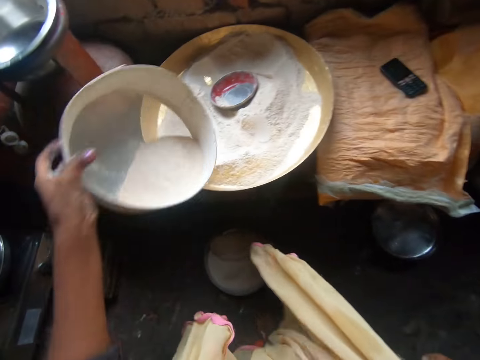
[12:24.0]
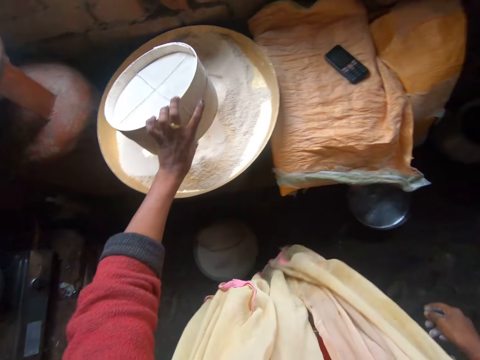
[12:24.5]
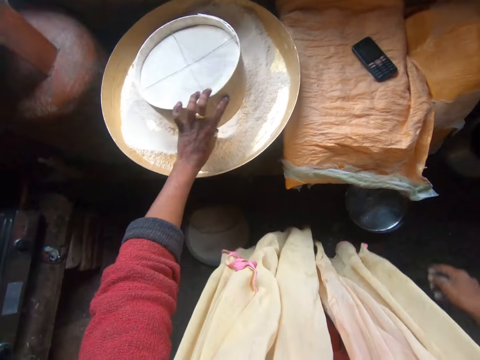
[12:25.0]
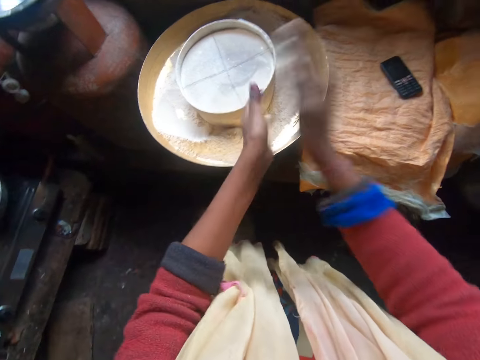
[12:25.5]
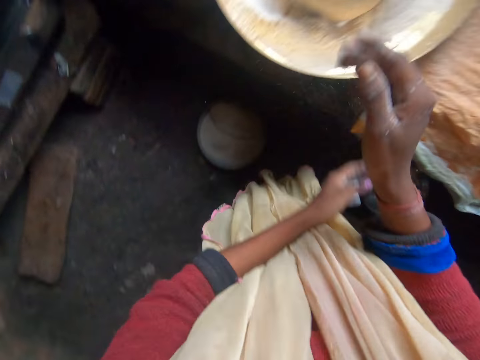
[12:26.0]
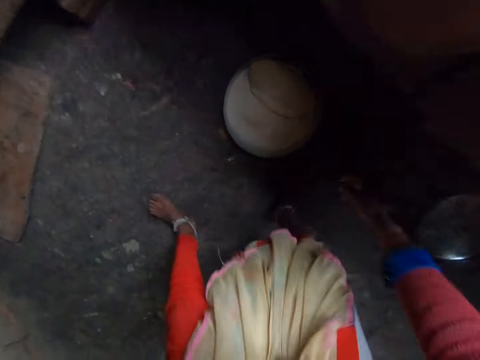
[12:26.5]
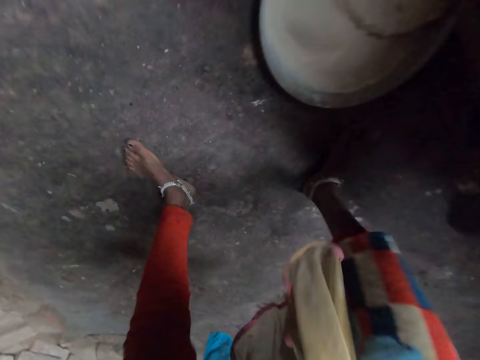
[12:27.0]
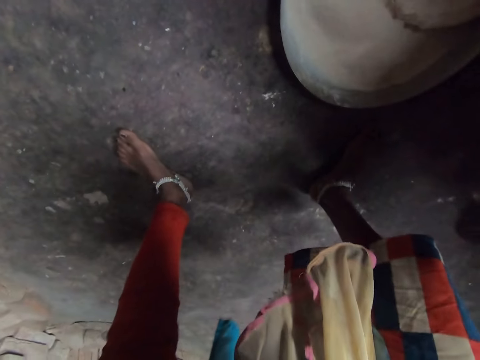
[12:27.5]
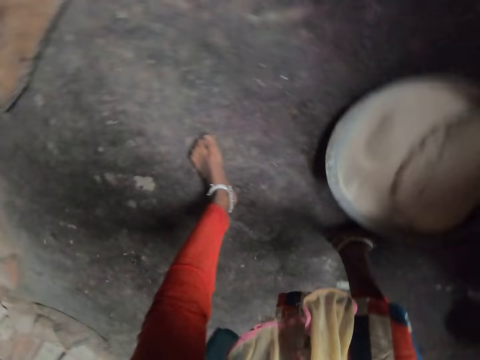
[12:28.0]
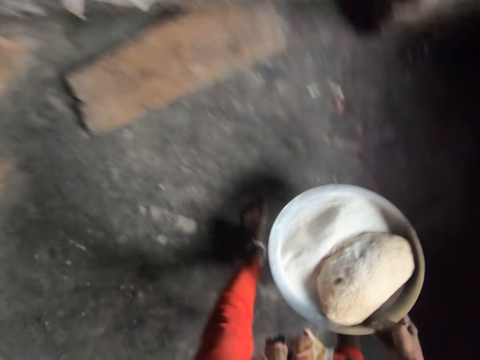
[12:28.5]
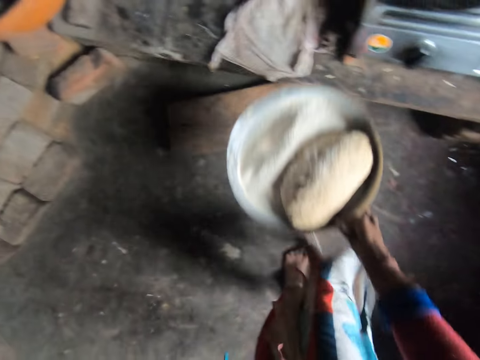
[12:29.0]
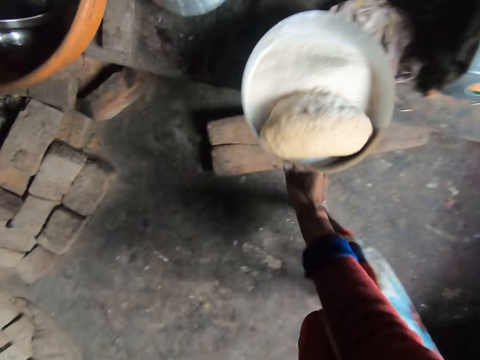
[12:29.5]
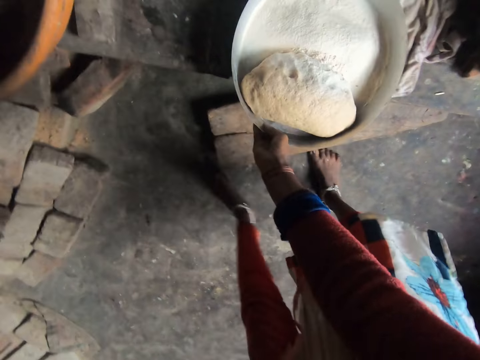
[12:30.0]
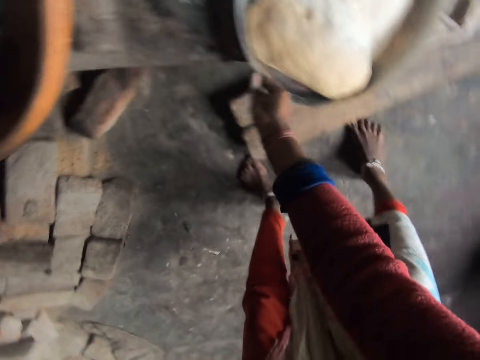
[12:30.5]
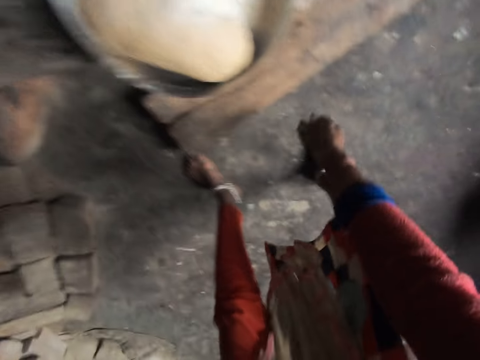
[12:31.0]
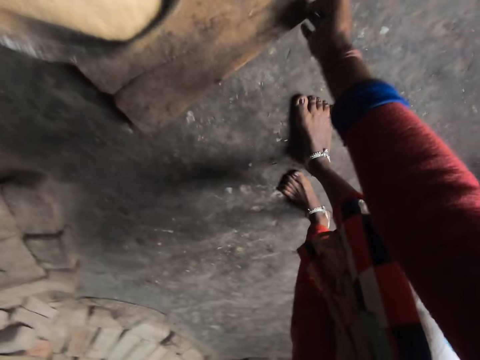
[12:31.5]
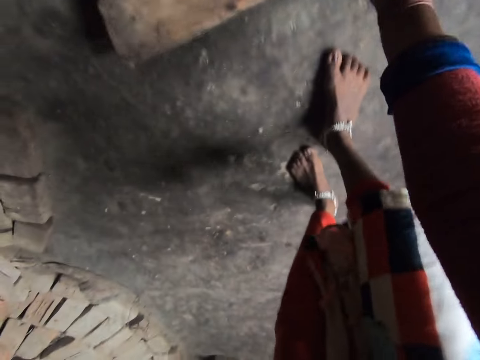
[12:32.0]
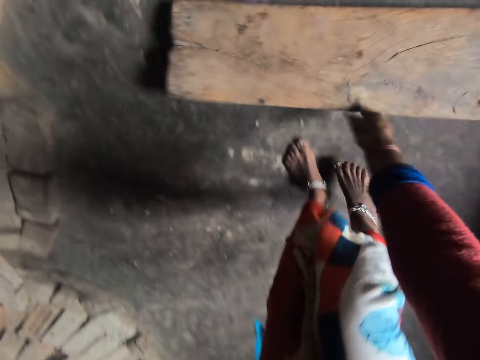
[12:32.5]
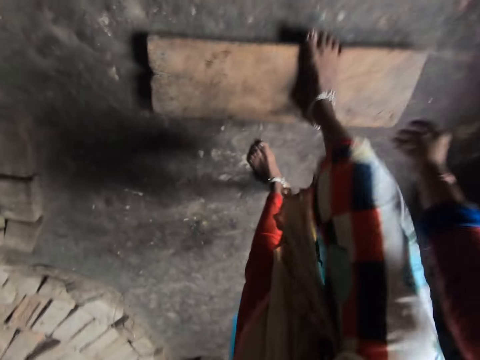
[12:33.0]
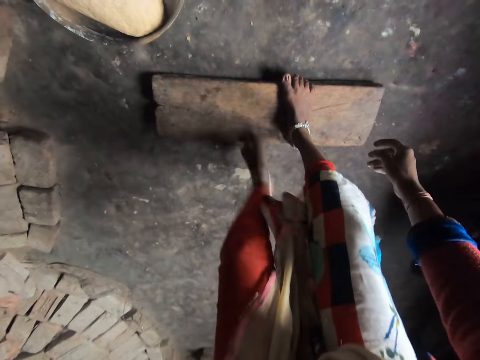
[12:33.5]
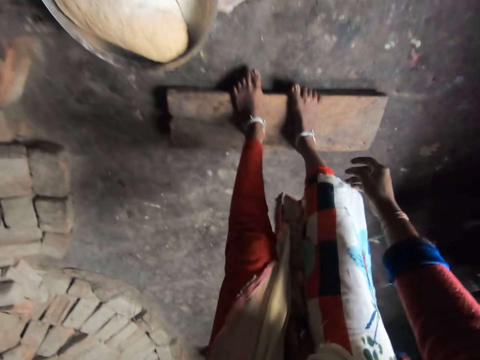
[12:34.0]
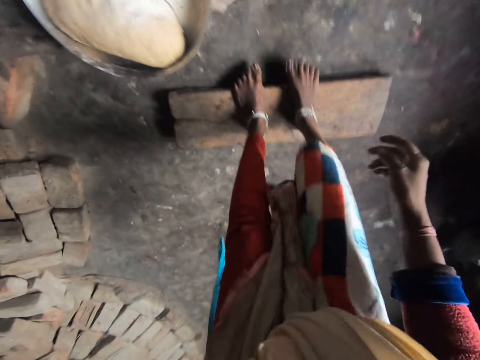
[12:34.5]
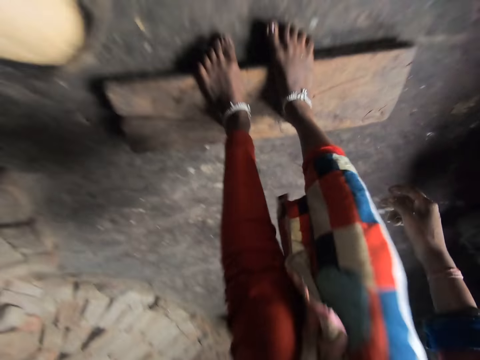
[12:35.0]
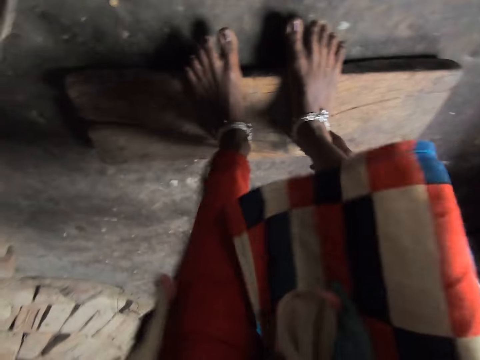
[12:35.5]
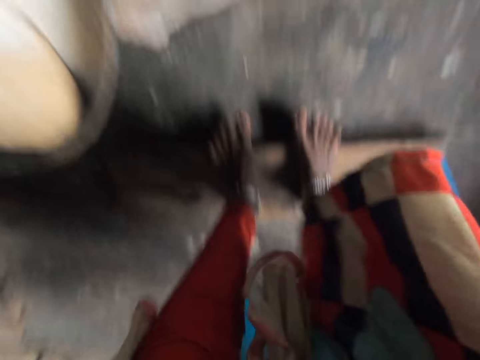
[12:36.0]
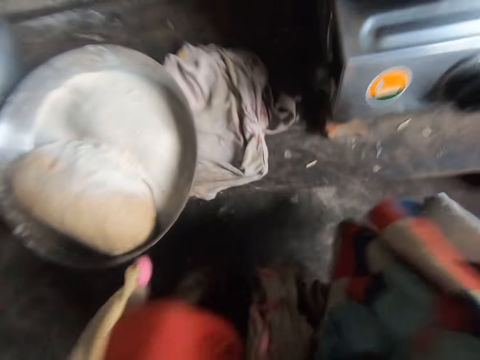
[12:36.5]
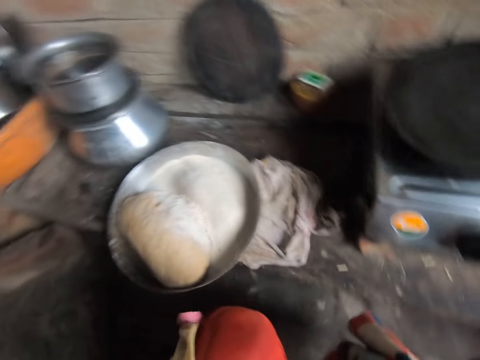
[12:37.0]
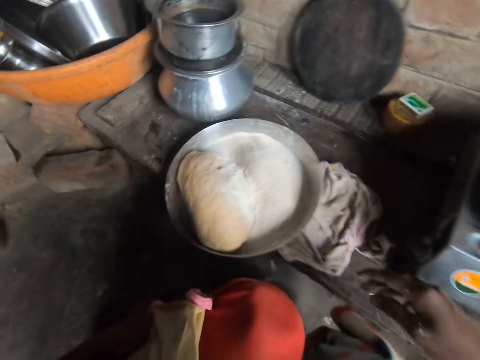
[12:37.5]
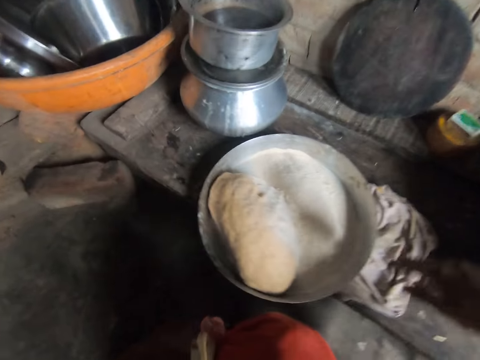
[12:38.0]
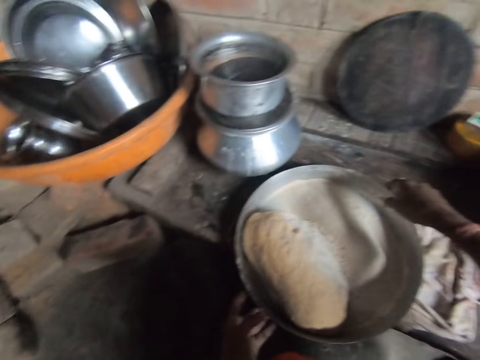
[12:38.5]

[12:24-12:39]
The camera wearer pours the flour in the tray. She drops the sieve in the tray. She wipes her hands on each other. She picks up the tray from the ground. She puts the sufuria of flour aside. She drops the tray on the kitchen workbench. She moves a wood. She picks up a wooden board. She stands on the wooden board. She squats down.

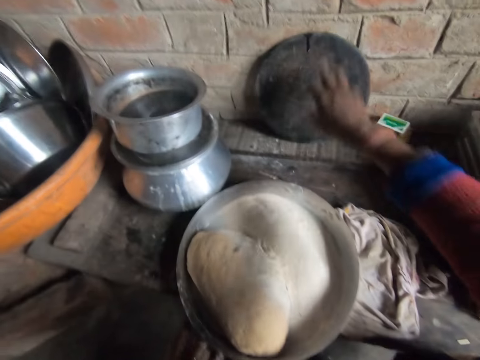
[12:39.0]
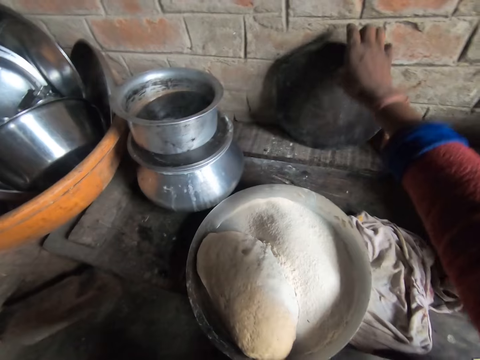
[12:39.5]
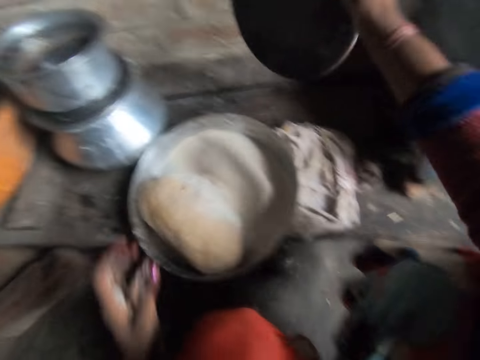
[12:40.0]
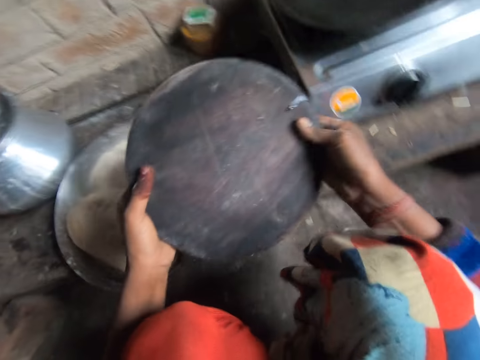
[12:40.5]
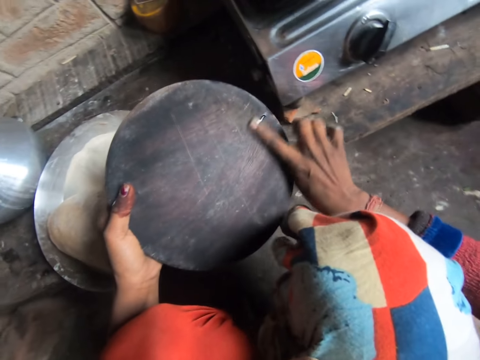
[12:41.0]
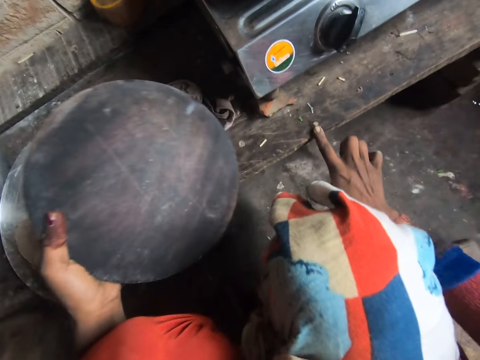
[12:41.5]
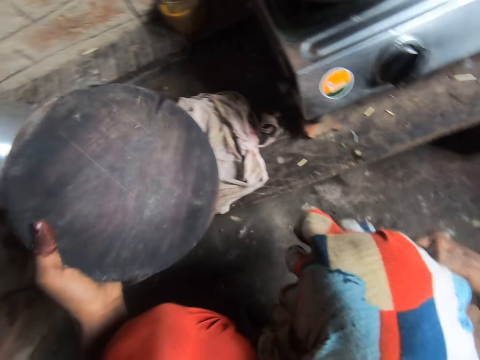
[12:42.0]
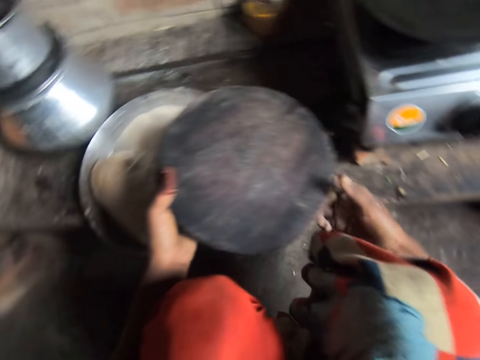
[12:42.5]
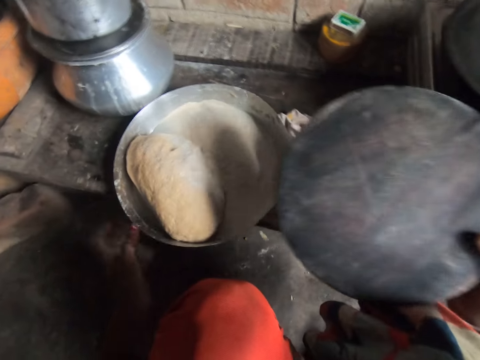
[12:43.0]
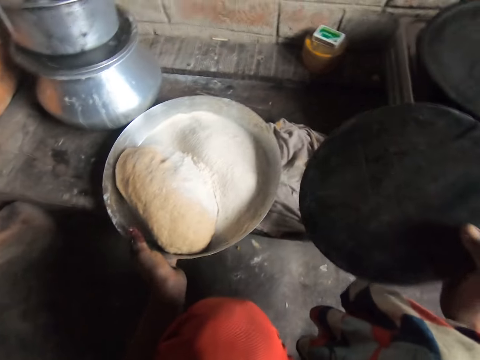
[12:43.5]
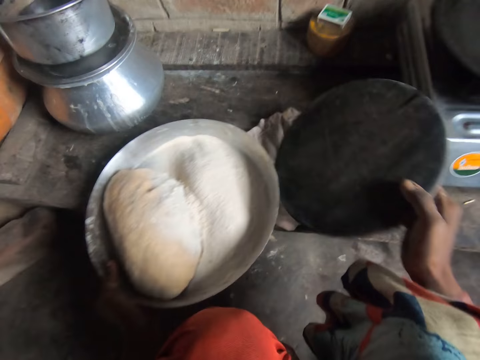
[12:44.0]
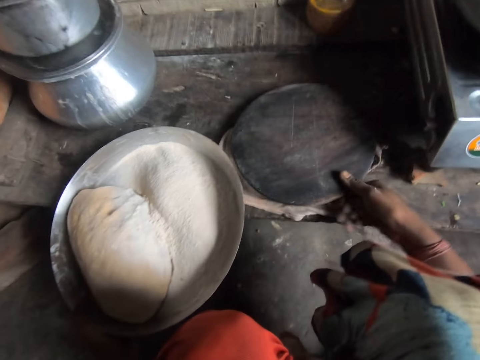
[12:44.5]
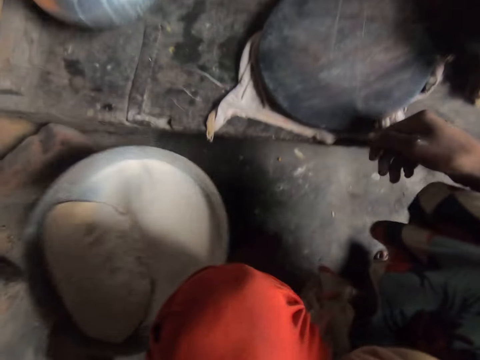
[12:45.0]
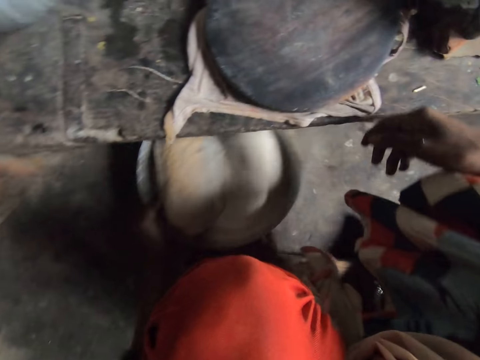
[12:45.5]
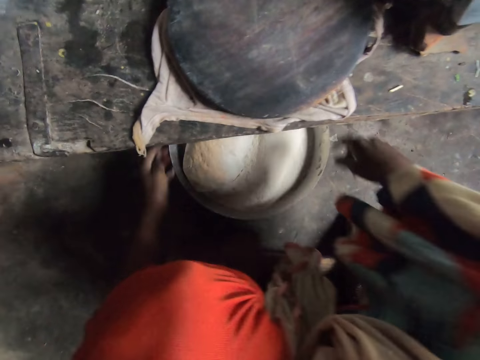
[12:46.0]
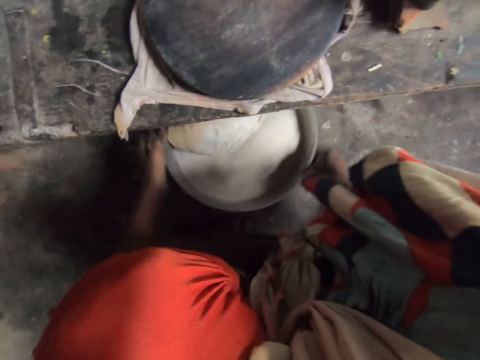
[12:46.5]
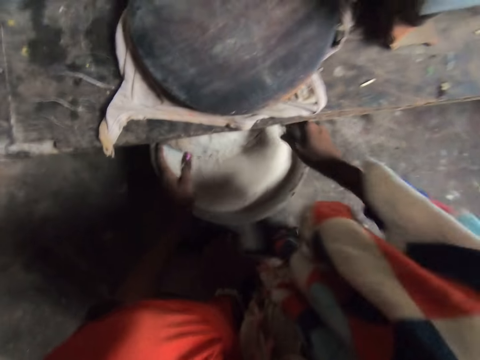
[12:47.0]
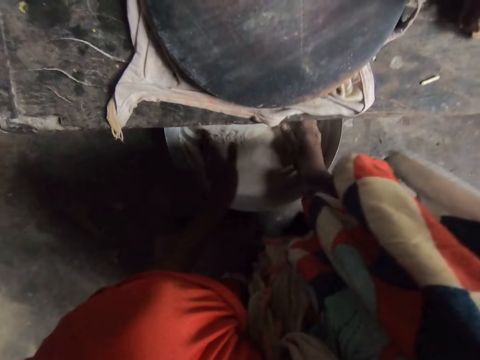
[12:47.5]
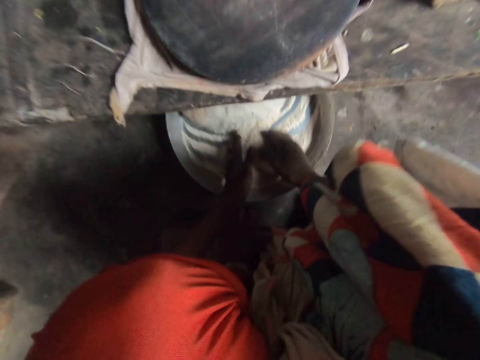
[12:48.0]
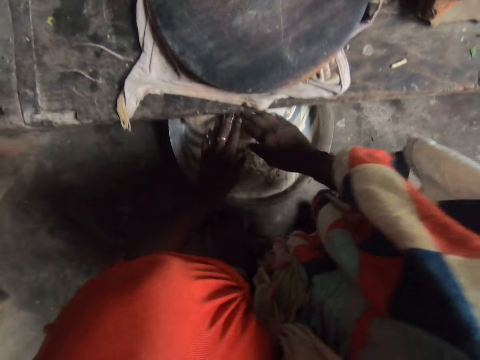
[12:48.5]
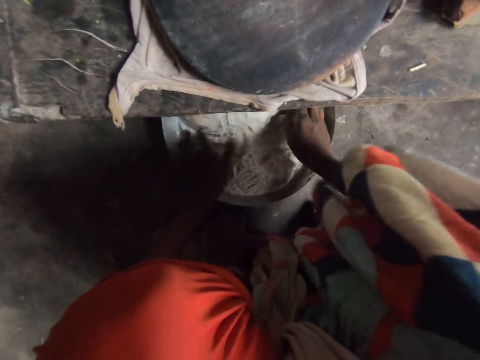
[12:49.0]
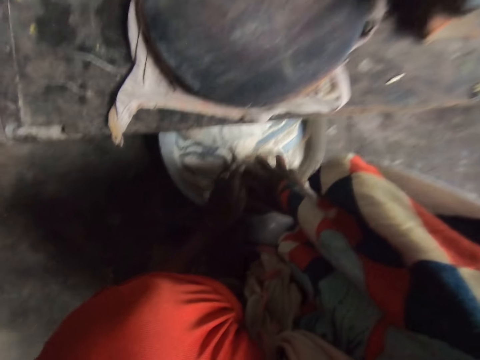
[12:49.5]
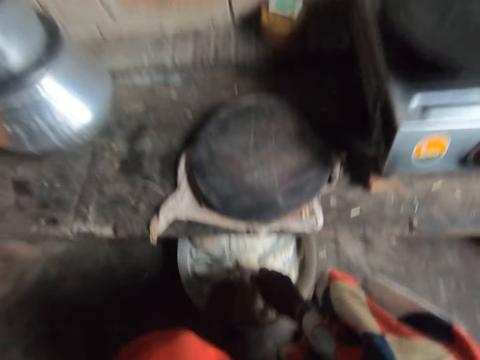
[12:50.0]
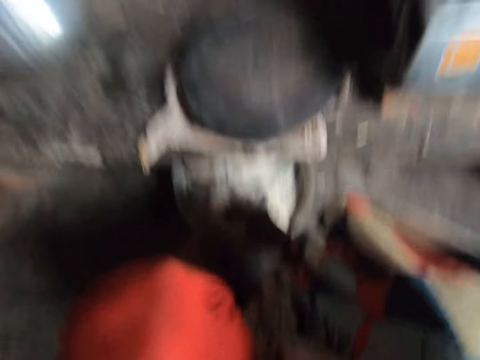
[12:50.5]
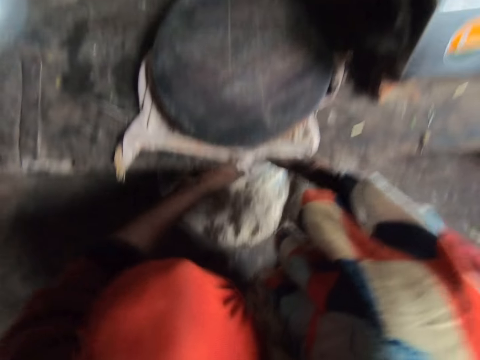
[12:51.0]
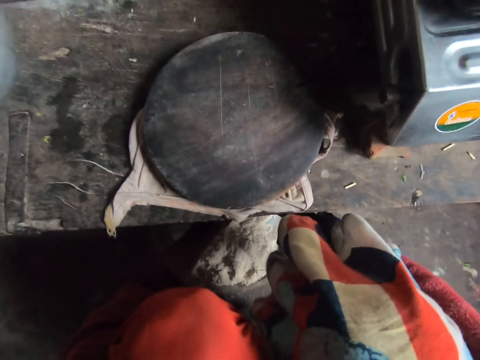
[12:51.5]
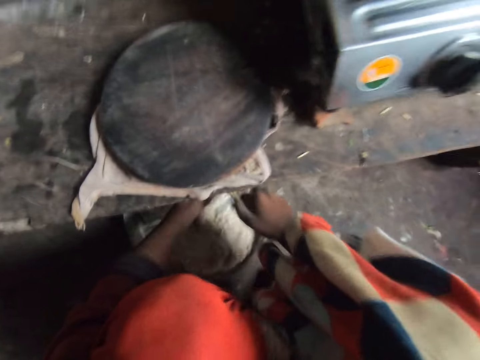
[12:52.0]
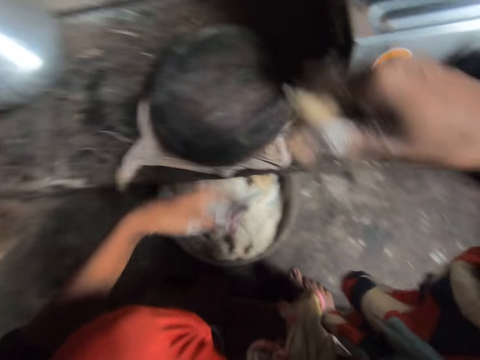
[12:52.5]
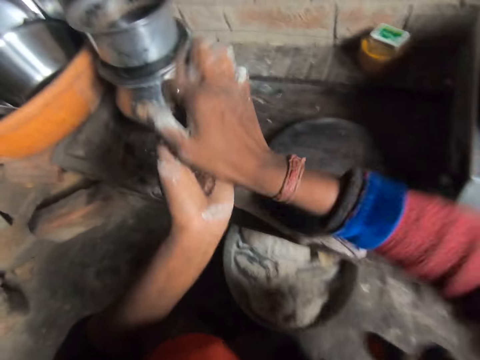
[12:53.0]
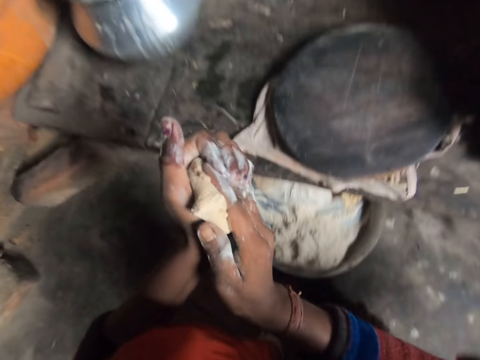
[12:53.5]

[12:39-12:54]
The camera wearer moves the sufuria. She picks up a wood or pan from the kitchen worktop. She cleans the wood with her finger. She rubs her finger on the kitchen workbench. She rubs her finger on her cloth and touches the cloth. She moves the tray. She picks up the sufuria. She drops the wood on the kitchen workbench. She drops the tray on the ground and turns the tray. She gathers flour. She spreads the flour in the sufuria. She rubs her hands together. She picks up the dough from the tray. She rolls the dough on the hand.
